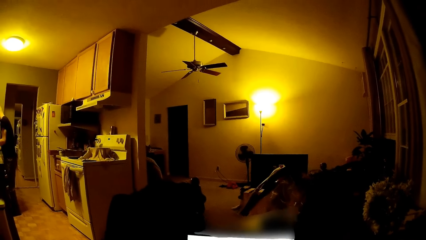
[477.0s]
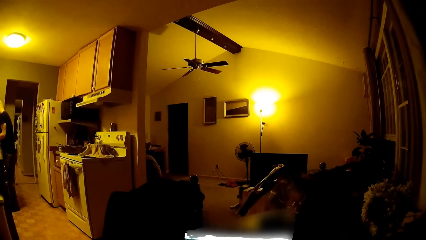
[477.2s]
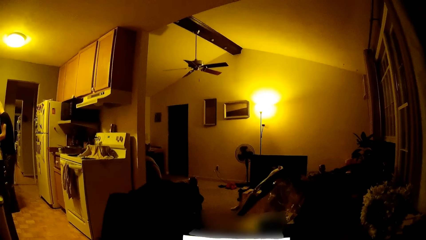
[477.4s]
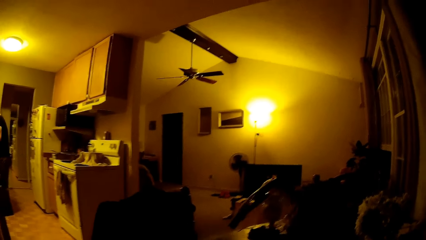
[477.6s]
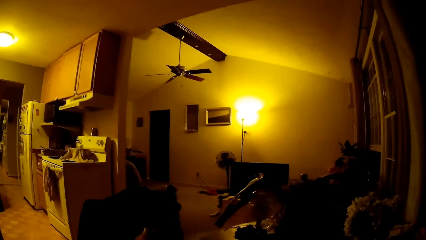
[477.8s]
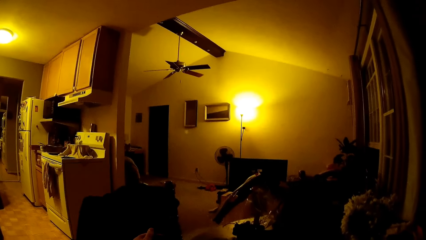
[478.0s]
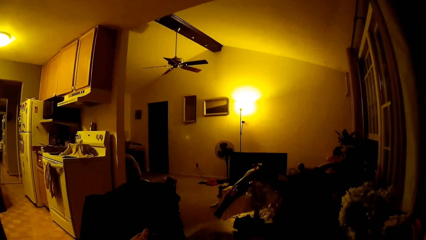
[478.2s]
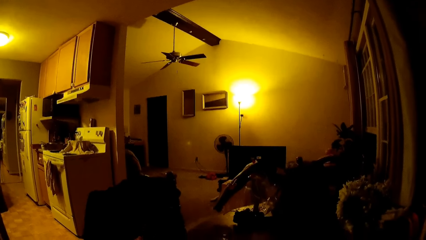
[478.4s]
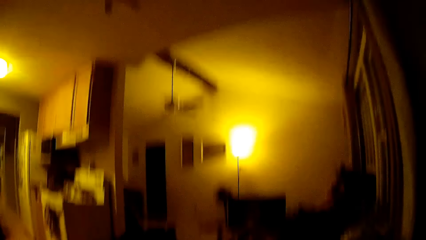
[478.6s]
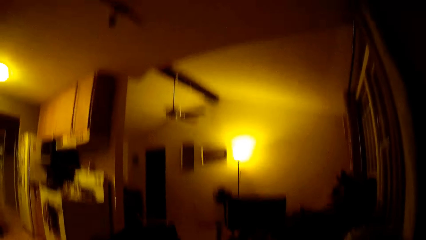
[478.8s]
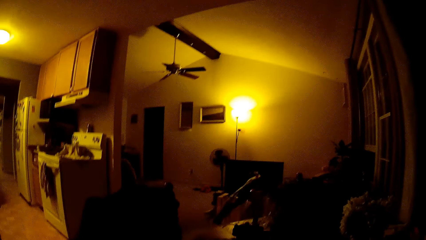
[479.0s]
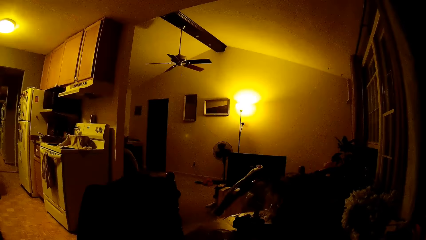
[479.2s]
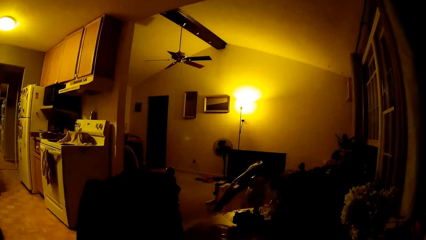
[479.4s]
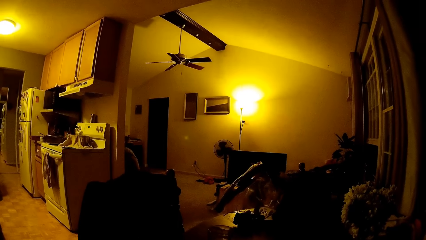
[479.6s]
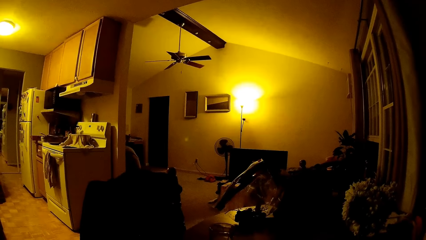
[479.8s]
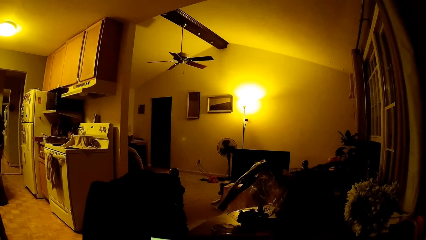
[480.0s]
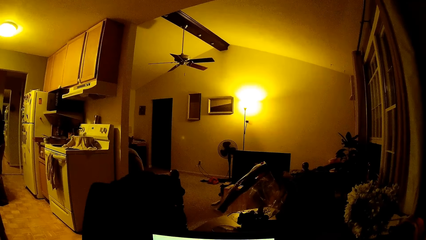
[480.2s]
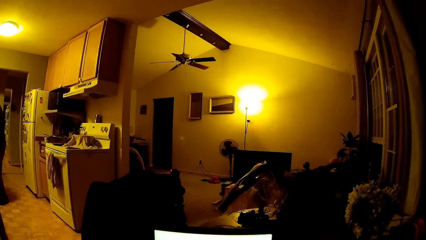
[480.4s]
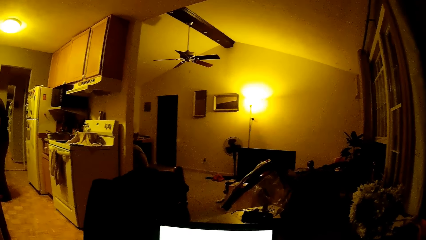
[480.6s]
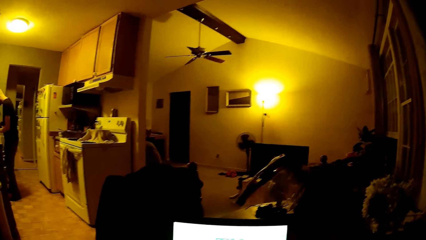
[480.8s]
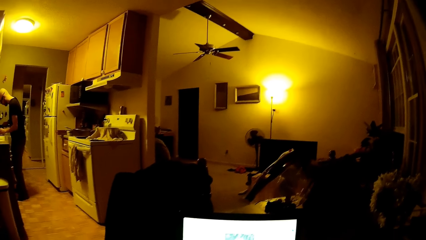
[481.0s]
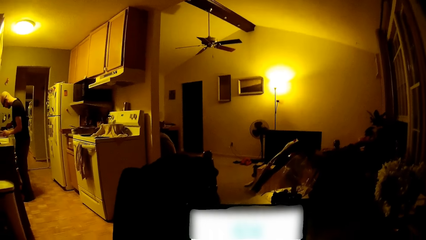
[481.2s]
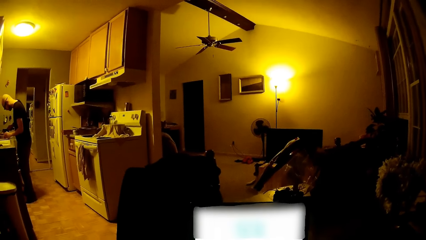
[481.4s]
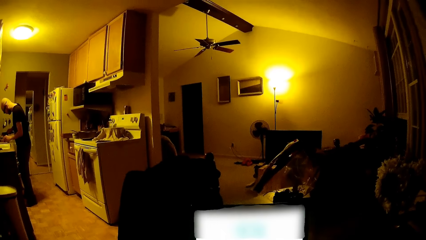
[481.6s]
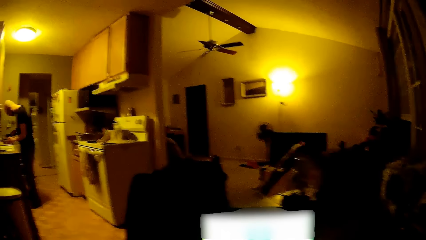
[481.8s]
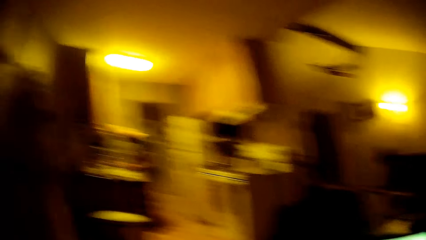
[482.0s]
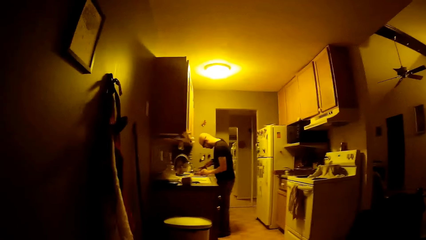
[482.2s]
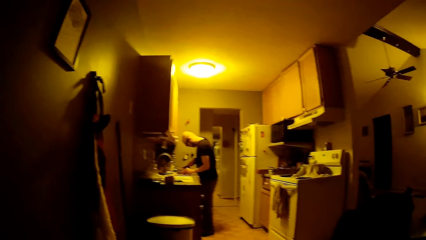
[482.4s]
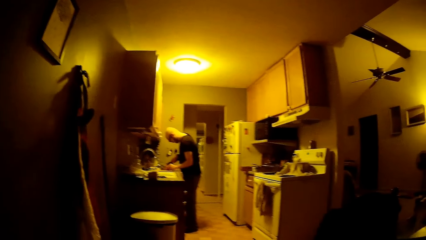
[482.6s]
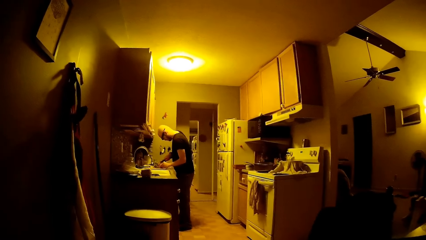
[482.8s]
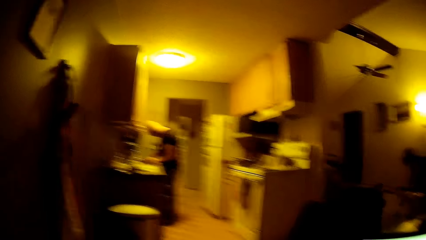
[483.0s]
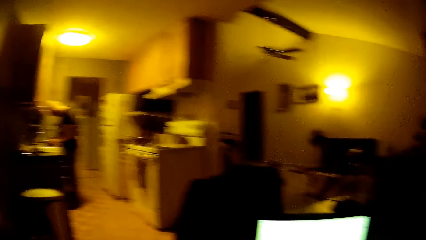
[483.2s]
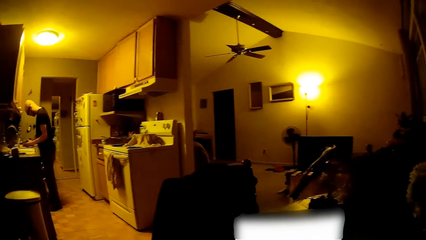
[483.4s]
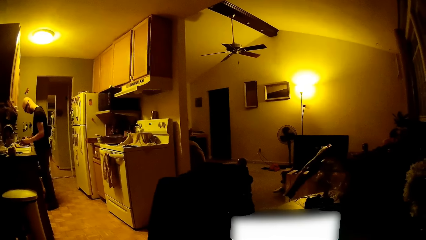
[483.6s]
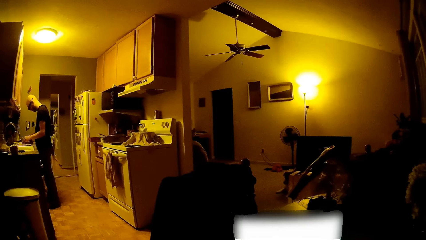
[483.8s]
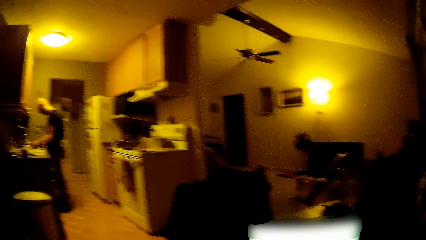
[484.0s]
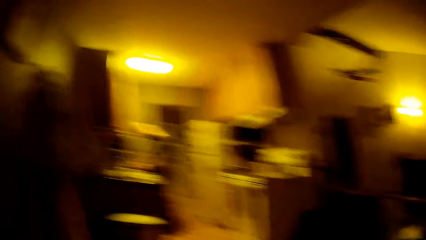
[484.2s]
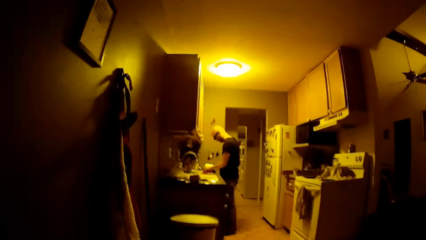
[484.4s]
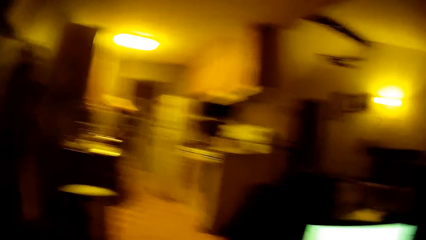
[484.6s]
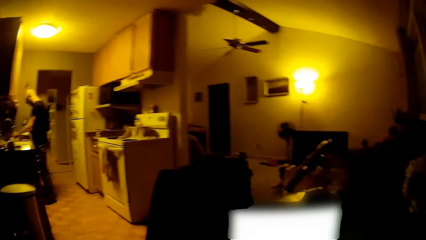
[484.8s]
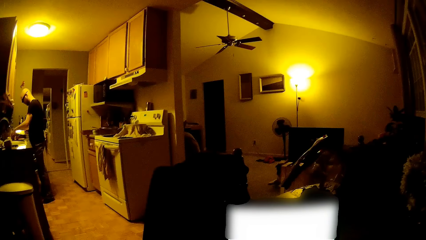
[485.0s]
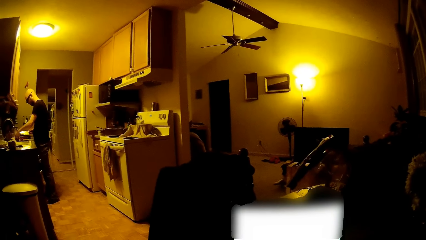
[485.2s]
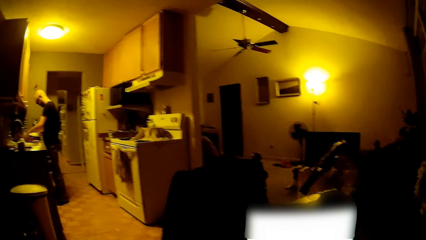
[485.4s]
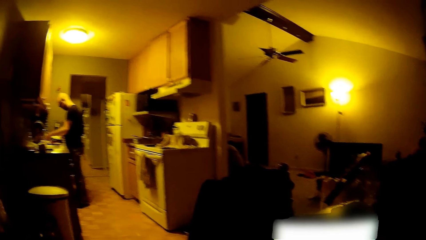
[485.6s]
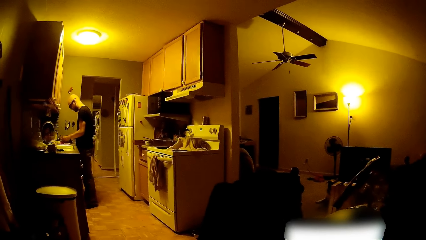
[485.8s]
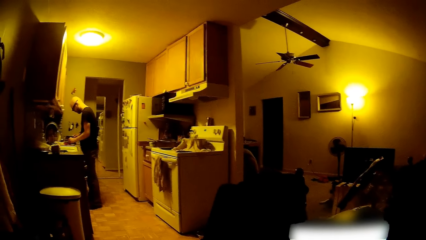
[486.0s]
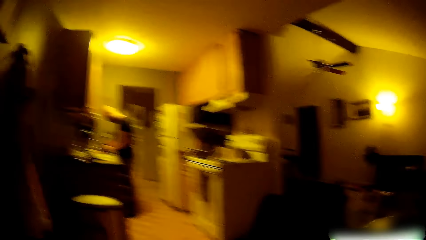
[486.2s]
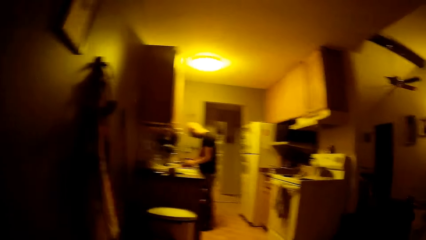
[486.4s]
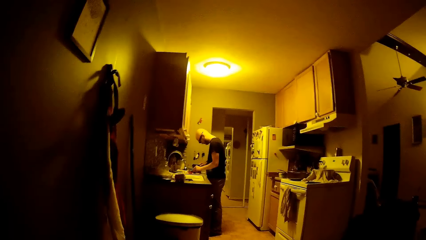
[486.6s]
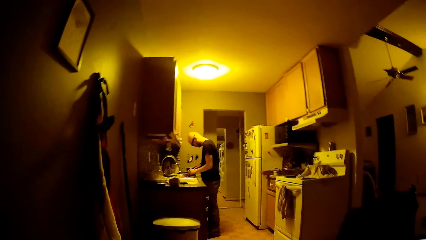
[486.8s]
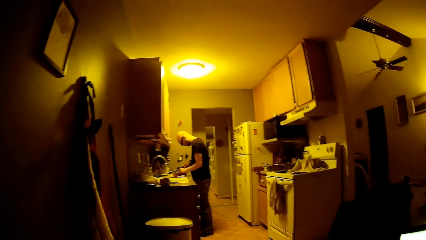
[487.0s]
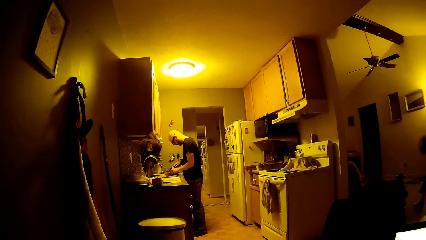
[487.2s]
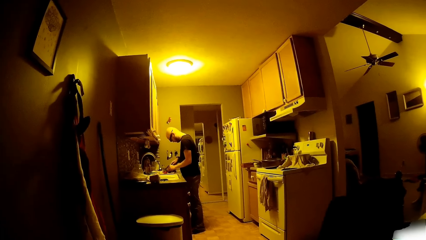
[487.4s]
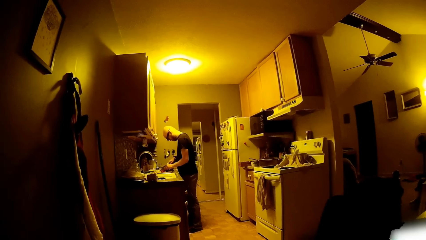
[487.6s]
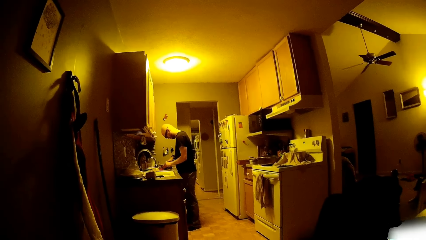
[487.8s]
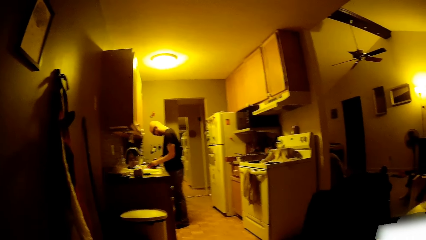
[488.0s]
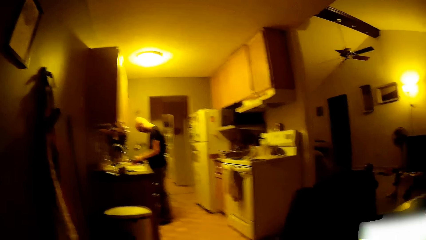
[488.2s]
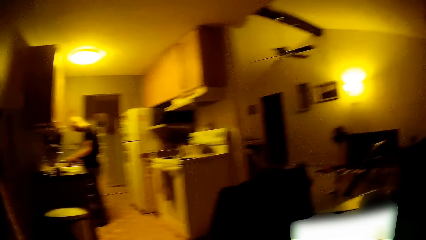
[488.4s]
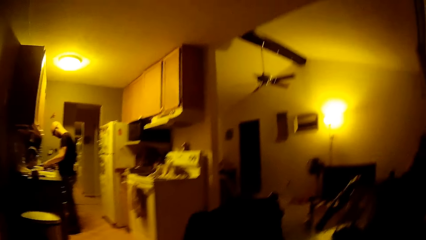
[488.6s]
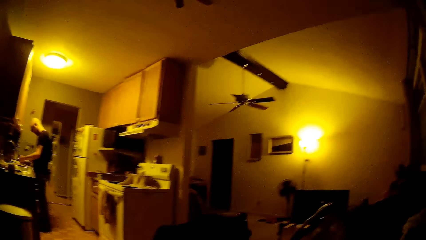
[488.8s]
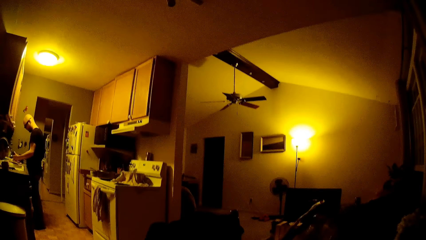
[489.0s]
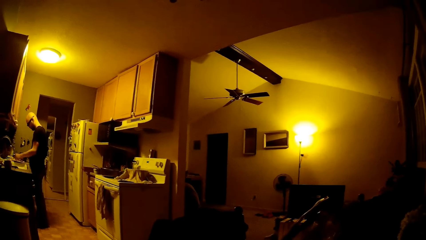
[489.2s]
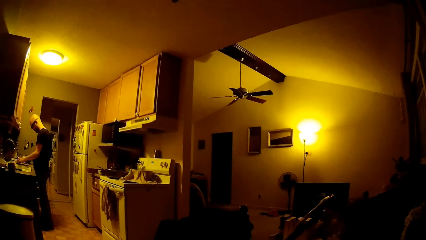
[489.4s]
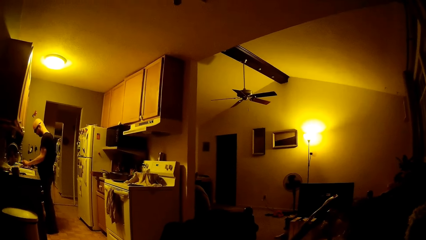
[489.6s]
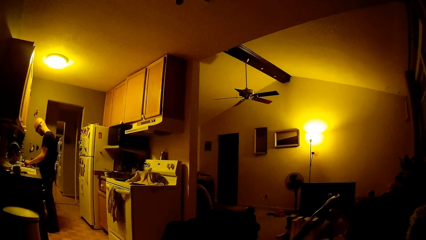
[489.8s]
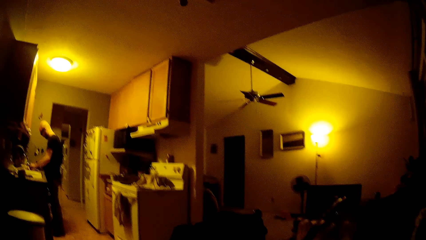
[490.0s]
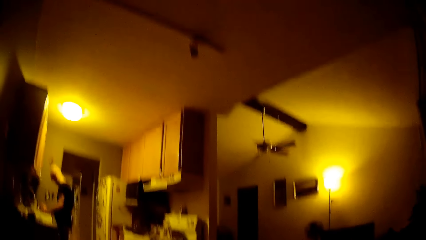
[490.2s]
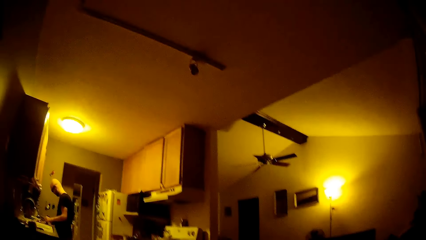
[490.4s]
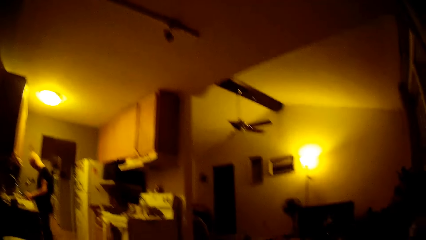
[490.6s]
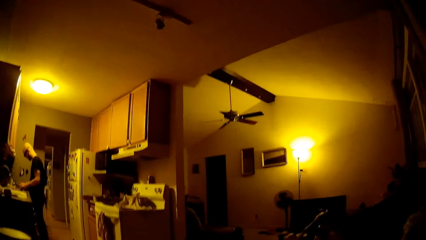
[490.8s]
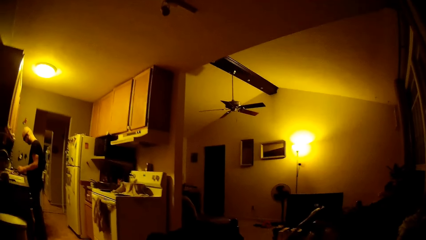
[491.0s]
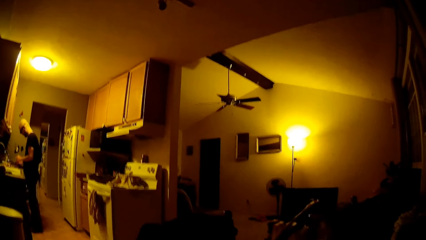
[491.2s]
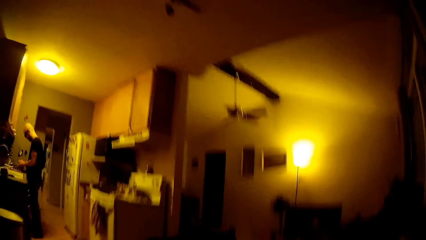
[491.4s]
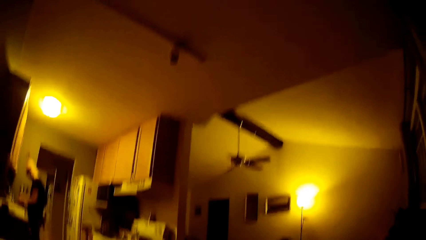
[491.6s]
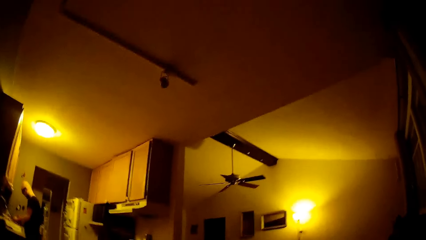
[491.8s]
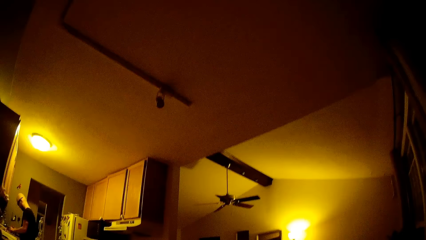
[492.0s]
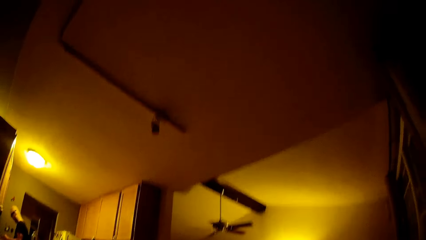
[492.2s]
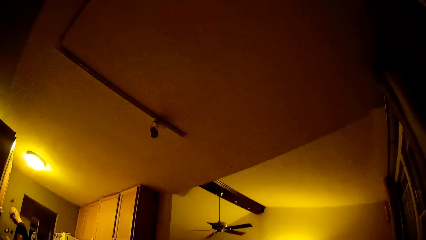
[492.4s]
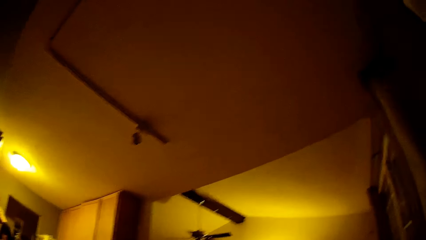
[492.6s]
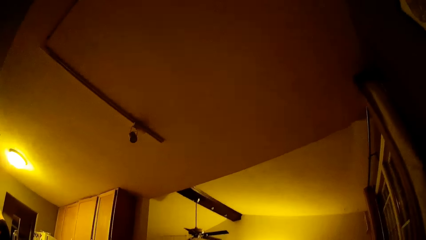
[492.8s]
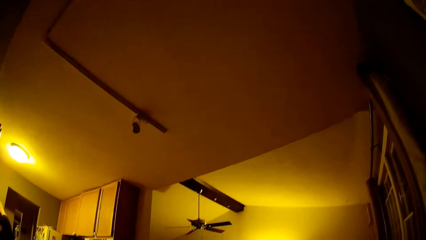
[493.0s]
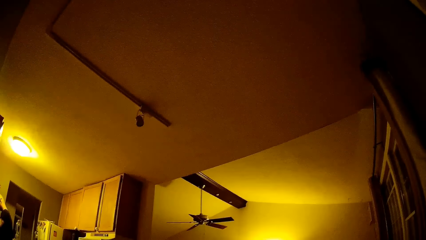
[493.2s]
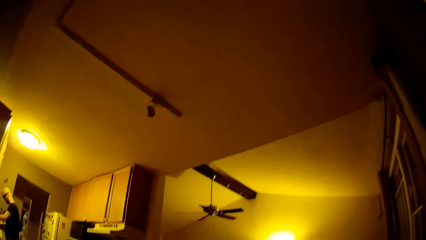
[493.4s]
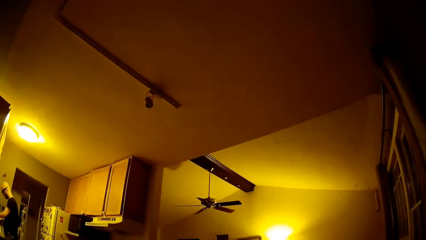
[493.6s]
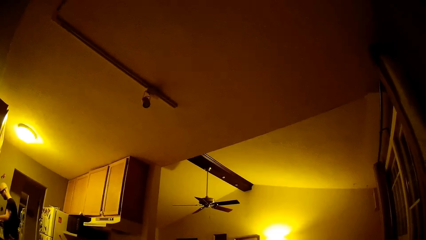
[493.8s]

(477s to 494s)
The camera wearer adjusts the laptop monitor. A man chops onions in the kitchen. The camera wearer stares at the man. They look at the laptop, look around, and stare at the man.
